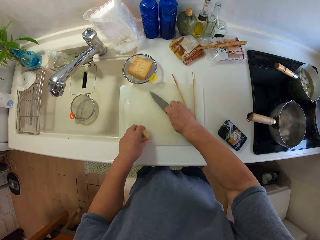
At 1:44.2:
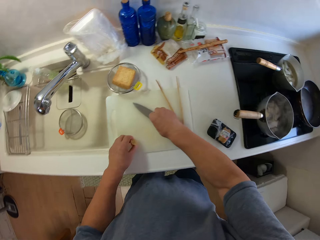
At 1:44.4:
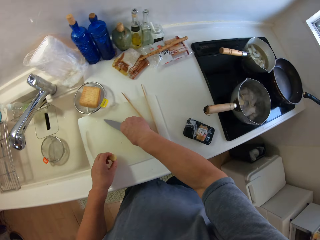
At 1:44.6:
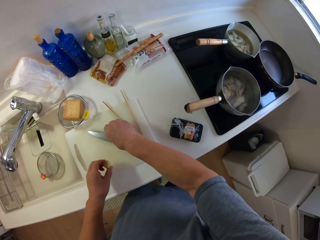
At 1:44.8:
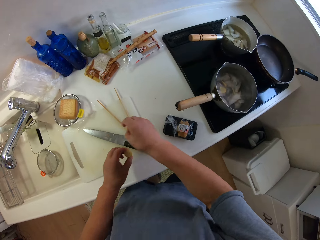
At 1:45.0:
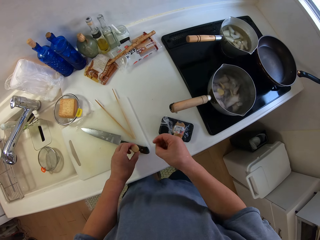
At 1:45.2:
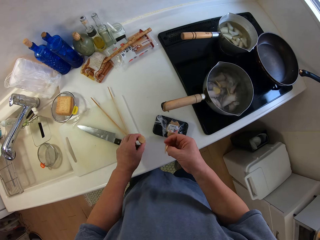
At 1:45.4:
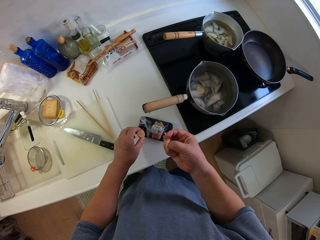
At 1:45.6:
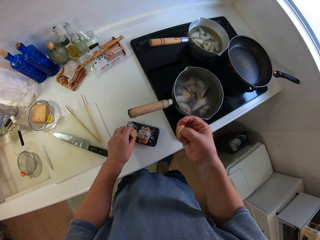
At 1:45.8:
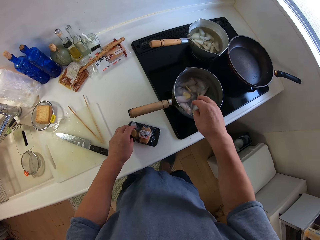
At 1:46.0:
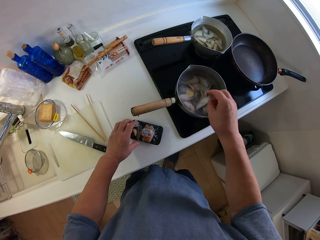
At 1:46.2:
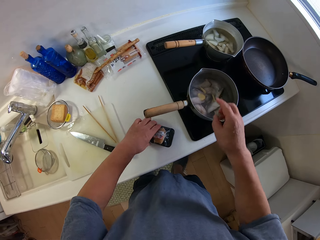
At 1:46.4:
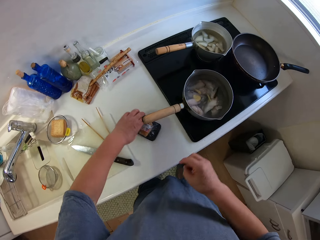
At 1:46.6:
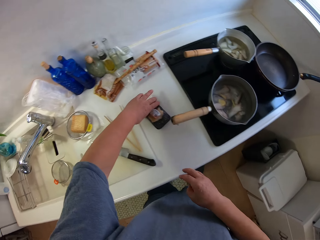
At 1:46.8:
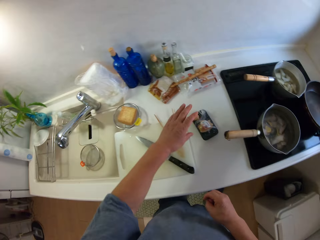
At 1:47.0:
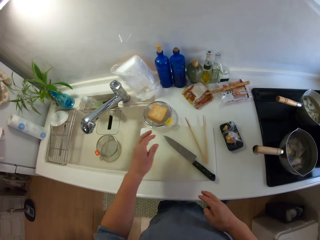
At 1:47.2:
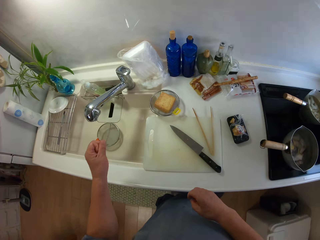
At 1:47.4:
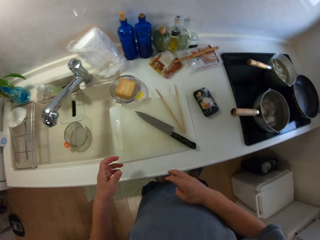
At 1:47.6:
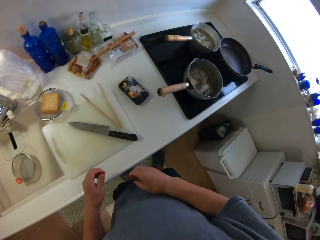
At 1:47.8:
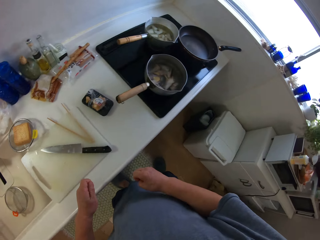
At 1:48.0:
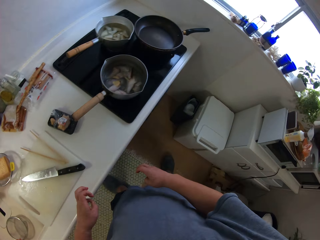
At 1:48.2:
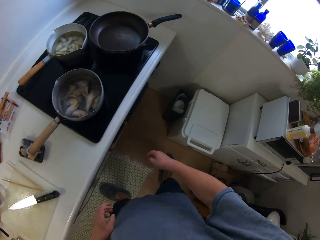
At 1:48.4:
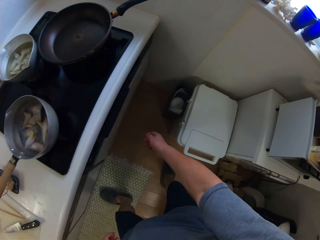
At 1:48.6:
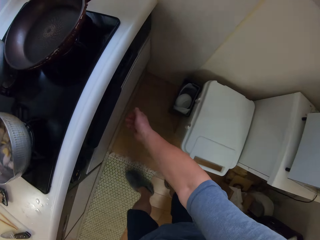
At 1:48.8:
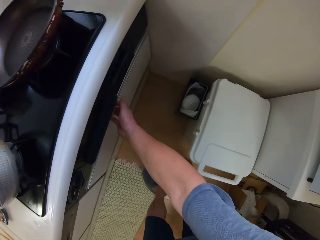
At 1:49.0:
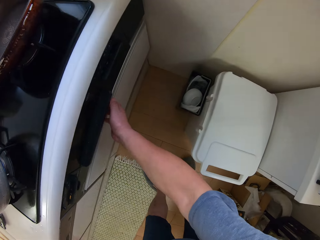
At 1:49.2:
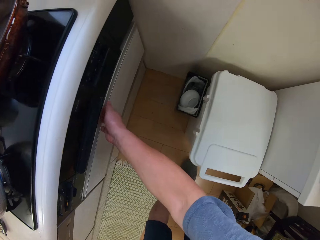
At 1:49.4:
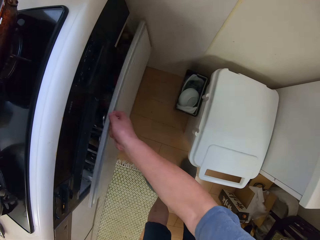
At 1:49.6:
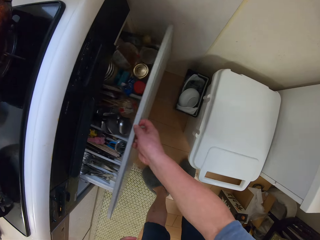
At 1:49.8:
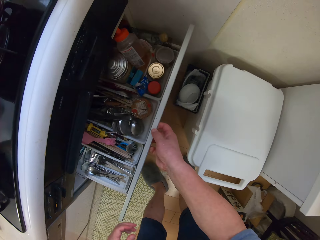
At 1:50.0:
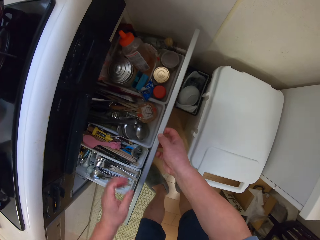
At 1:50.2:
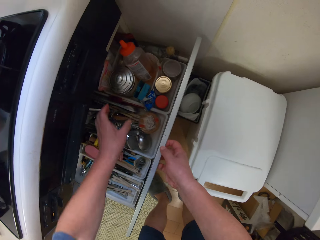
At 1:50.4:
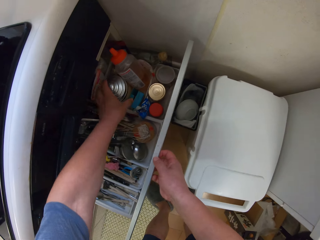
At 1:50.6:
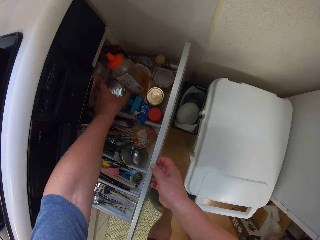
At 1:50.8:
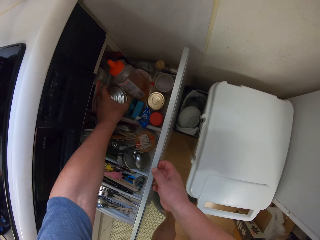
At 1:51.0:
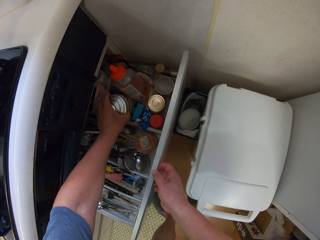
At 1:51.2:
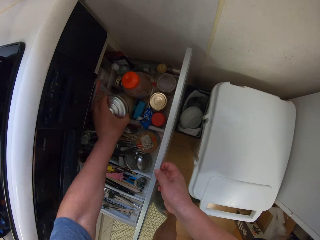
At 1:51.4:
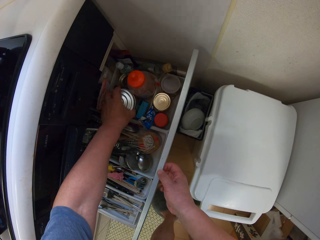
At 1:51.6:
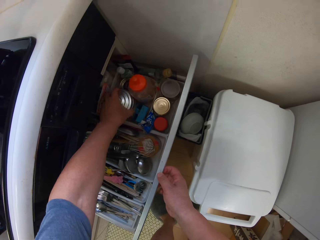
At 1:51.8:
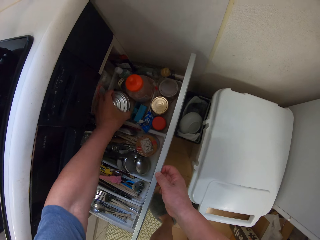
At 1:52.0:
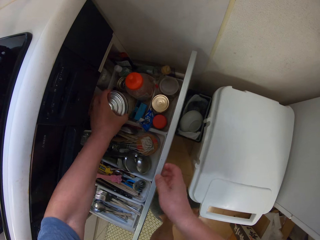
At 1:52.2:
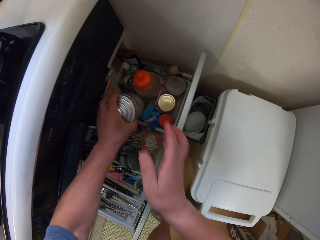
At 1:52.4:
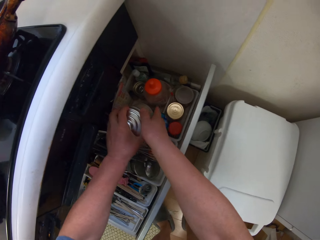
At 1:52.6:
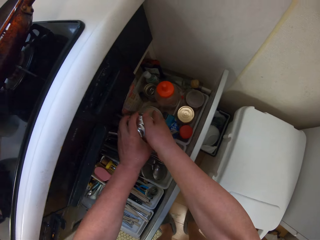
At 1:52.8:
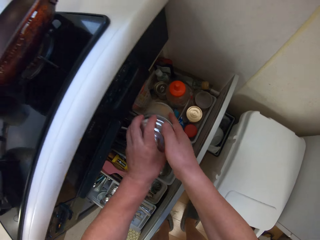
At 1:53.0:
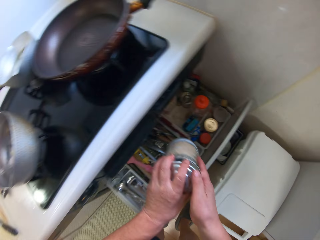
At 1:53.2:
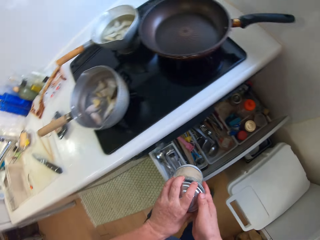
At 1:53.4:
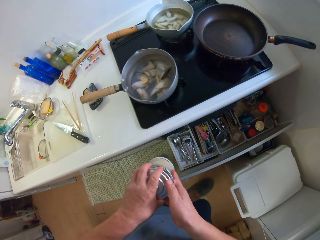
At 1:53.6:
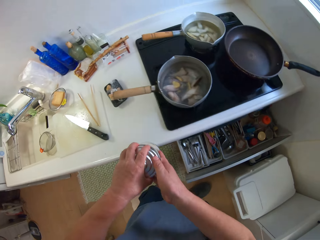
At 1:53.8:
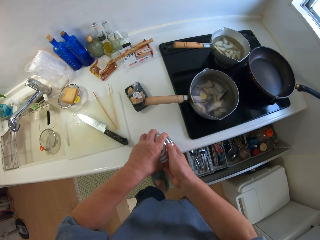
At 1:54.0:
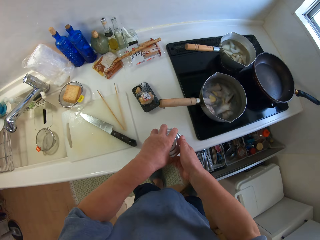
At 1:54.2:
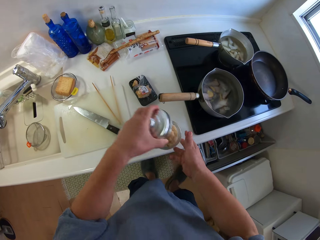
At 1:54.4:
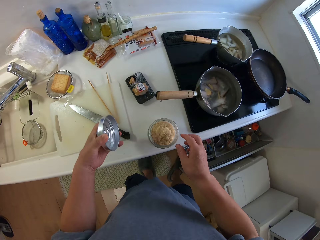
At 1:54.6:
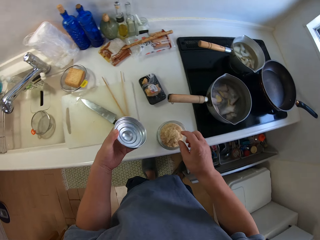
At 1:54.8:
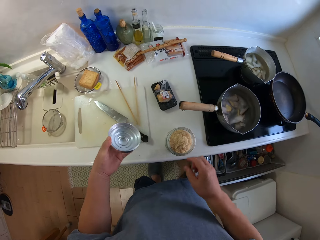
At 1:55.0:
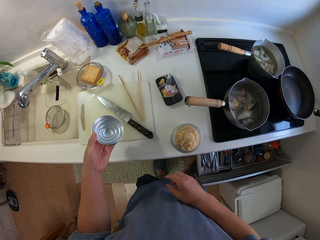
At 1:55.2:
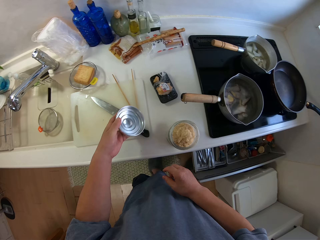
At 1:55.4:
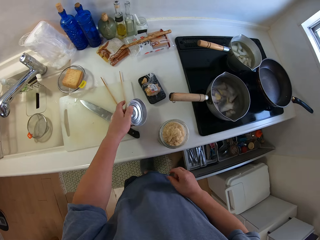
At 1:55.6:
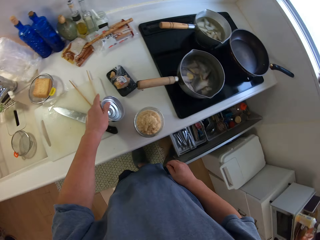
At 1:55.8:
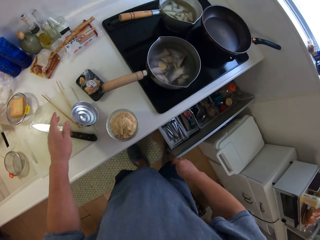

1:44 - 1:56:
The camera wearer picks the remaining ginger and pours the ginger in the sufuria. He adjusts the pack of ginger on the slab. He pushes the packet aside and shakes his hand. He opens the cupboard with his right hand. He brings out a glass container or tin from the cupboard. He picks the tin of something. He places the glass container on the slab. He opens the glass container with his left hand.

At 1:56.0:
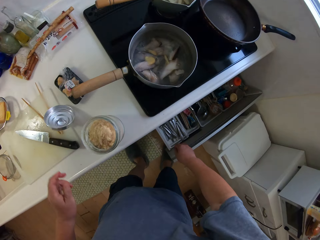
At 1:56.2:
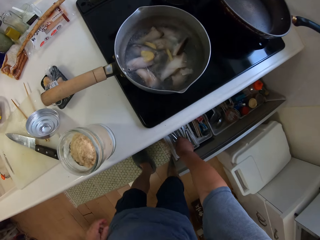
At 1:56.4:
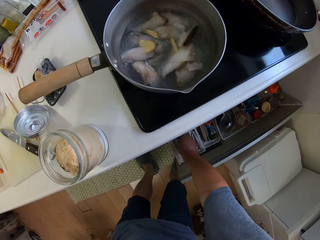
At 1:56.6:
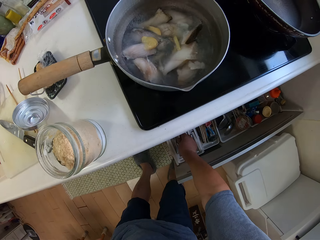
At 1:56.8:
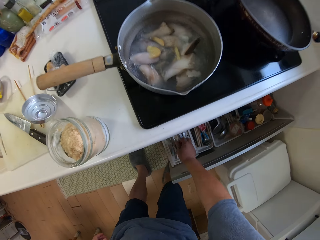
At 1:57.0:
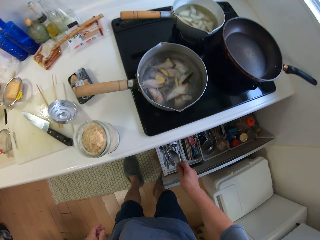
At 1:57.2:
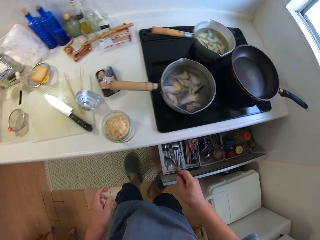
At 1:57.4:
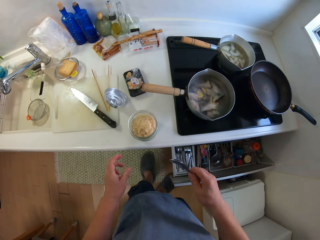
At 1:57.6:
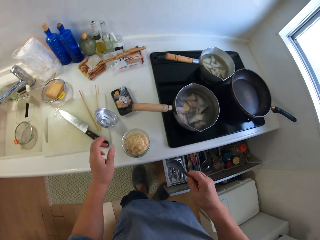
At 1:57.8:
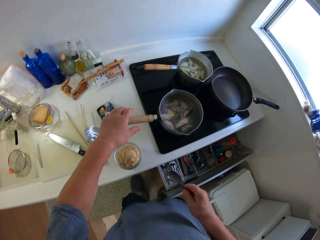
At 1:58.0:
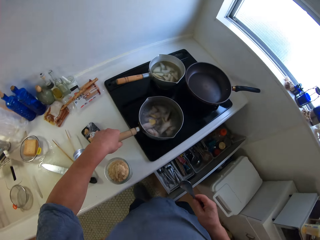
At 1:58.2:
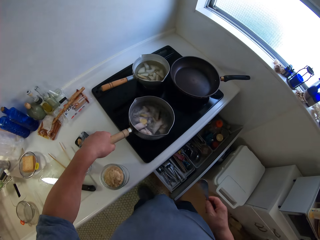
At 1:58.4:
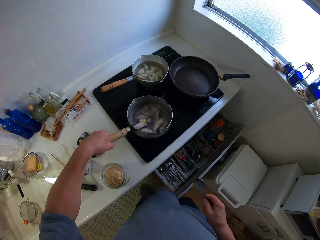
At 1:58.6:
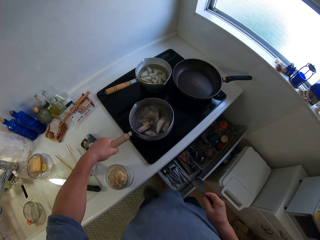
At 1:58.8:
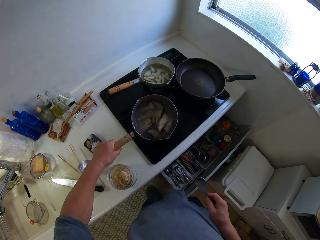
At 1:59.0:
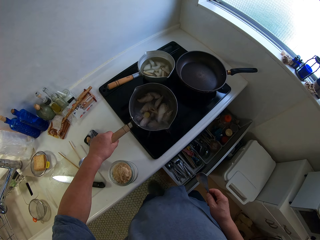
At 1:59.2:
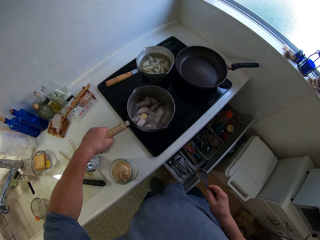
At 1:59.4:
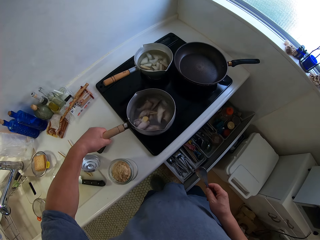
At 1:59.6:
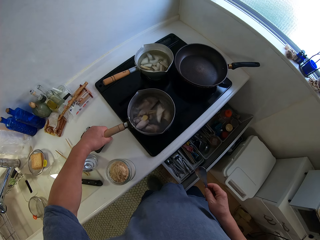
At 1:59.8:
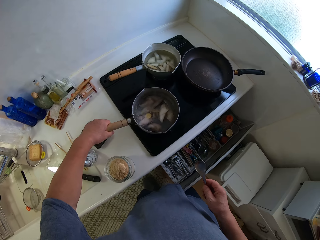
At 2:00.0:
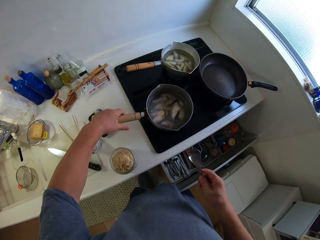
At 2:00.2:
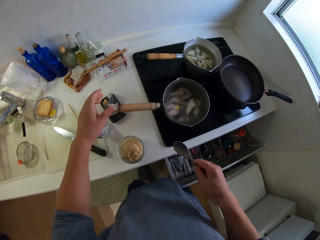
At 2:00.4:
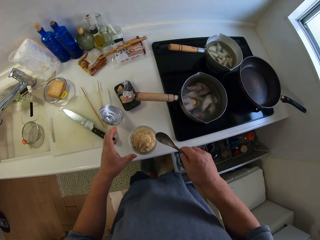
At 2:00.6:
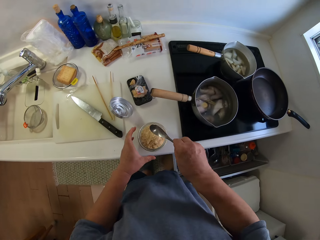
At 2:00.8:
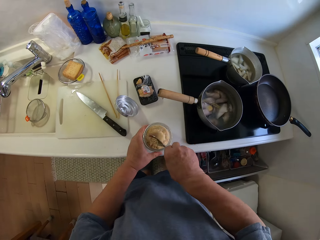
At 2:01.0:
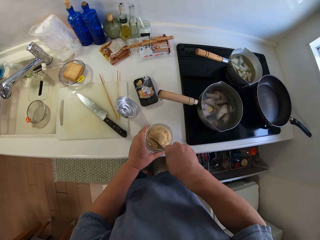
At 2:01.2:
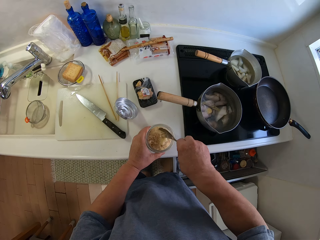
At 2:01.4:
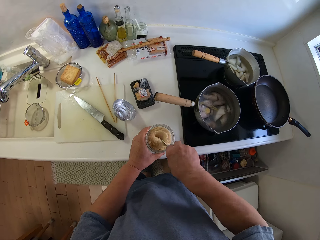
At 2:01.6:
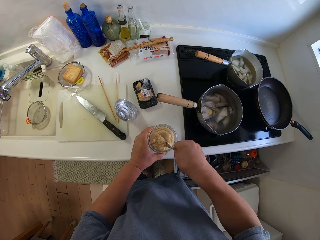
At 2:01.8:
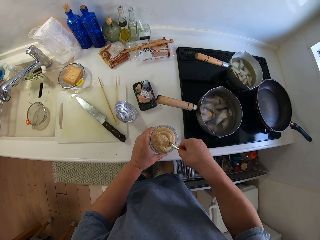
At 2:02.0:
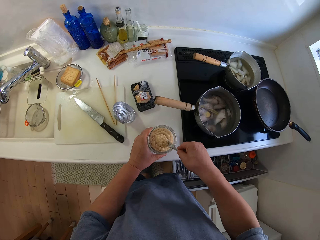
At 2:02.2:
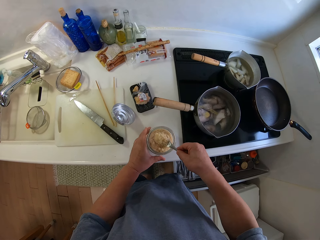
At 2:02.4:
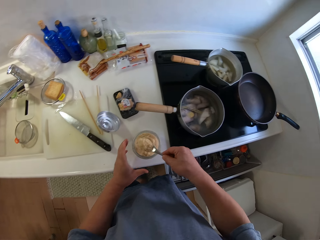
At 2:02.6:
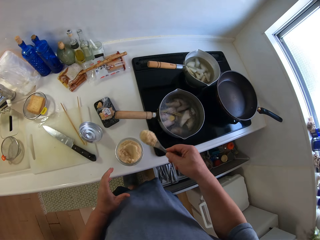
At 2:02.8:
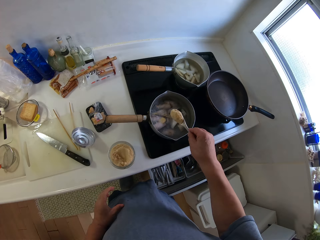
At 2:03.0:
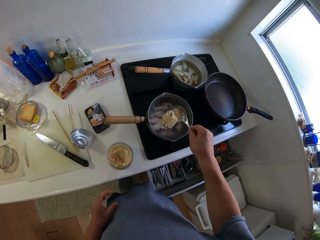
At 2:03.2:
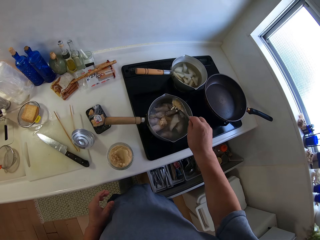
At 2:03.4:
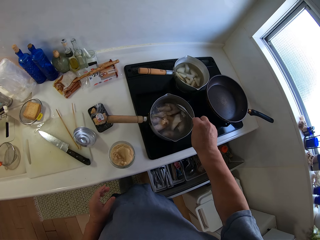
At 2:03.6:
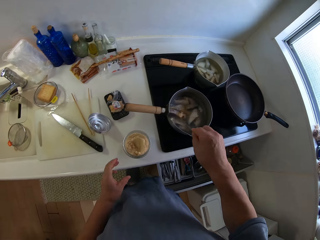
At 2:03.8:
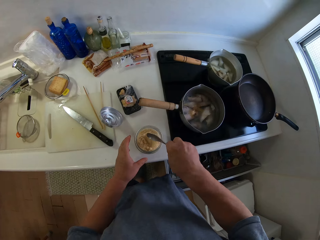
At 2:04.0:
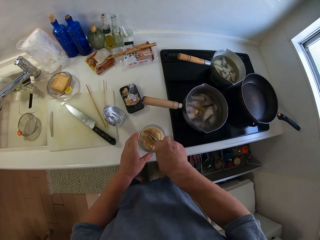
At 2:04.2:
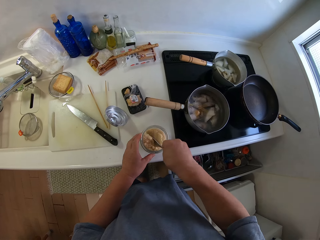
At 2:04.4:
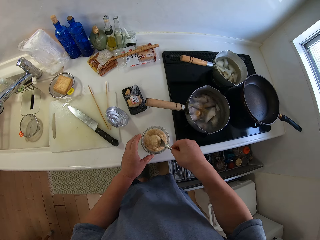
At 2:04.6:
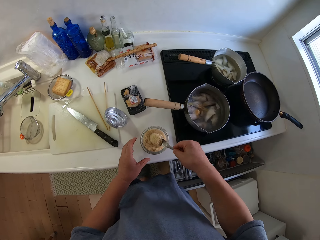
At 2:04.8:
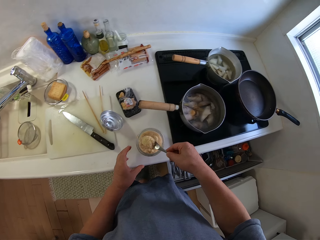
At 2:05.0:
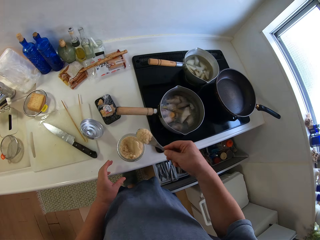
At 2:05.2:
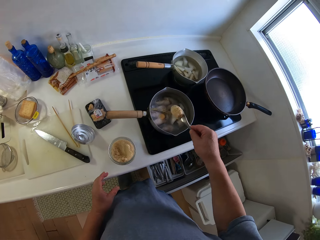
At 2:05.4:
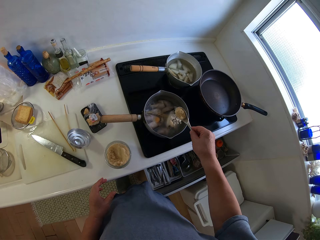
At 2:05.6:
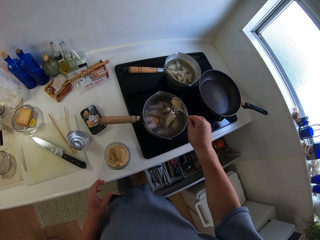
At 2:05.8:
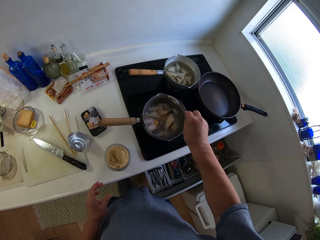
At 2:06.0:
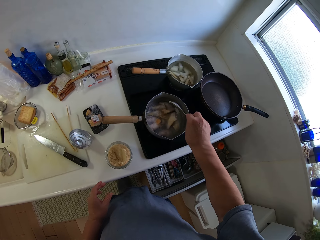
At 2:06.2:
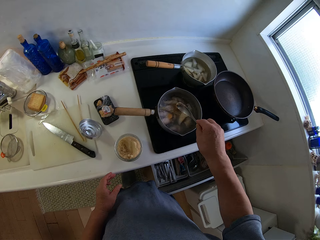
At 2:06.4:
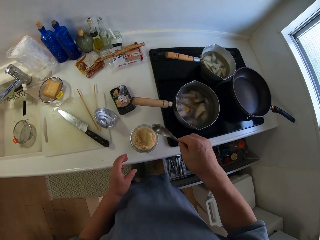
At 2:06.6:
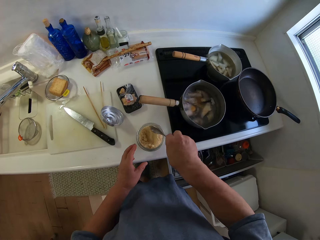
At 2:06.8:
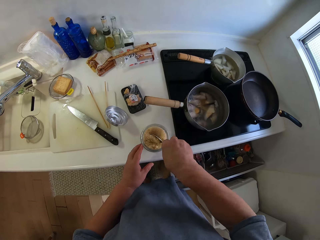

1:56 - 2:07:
The camera wearer drops the lid of the glass container on the slab. He picks up the spoon from the cupboard with his right hand. He turns the pot of yam on the gas cooker. He scoops condiments from the glass container with the spoon in his right hand. He pours the condiments into the pot of yam on the gas cooker. He scoops the condiments from the glass container with the spoon in his right hand. He pours the condiments into the pot of yam on the gas cooker.
